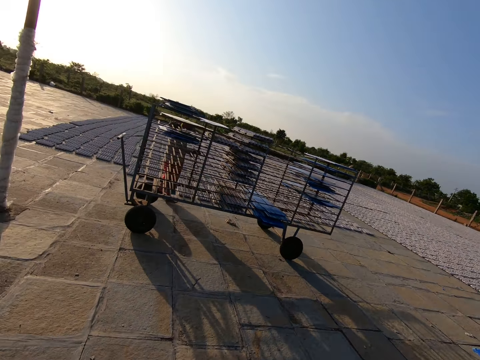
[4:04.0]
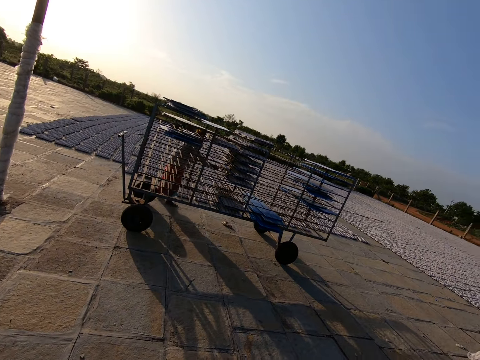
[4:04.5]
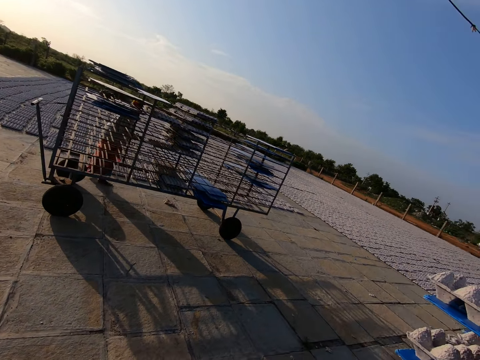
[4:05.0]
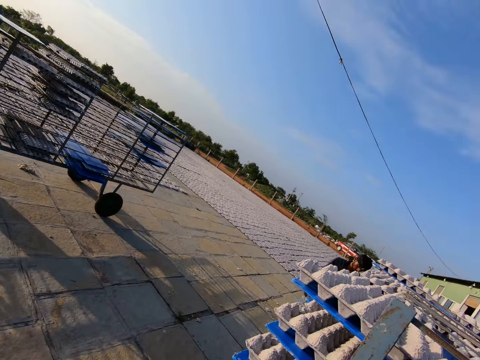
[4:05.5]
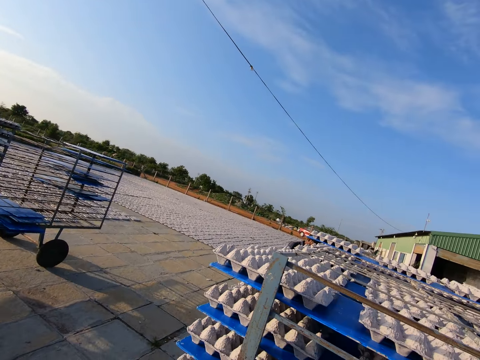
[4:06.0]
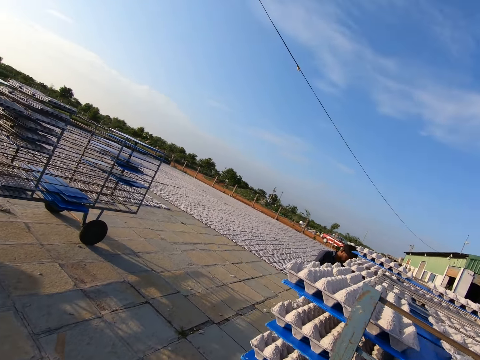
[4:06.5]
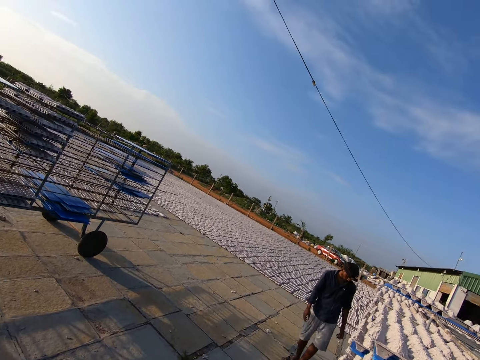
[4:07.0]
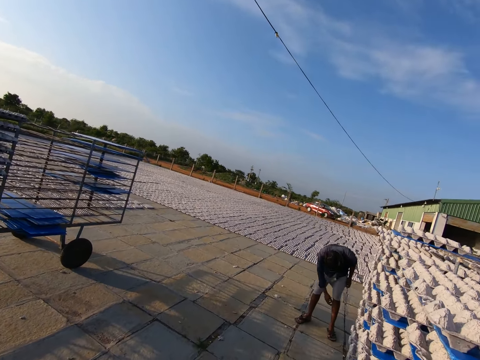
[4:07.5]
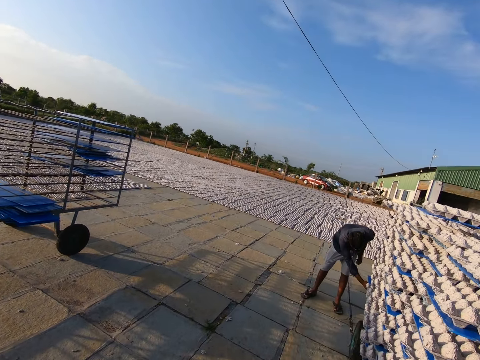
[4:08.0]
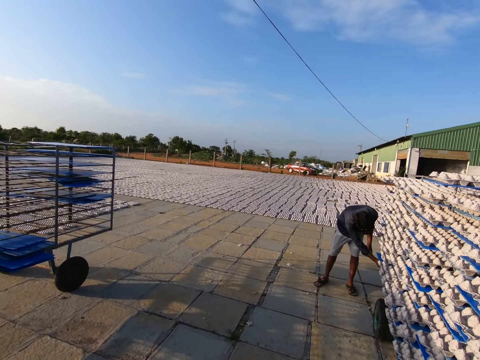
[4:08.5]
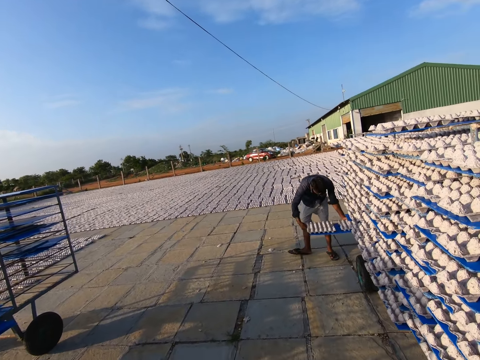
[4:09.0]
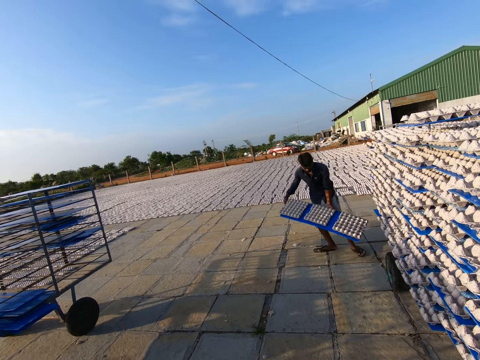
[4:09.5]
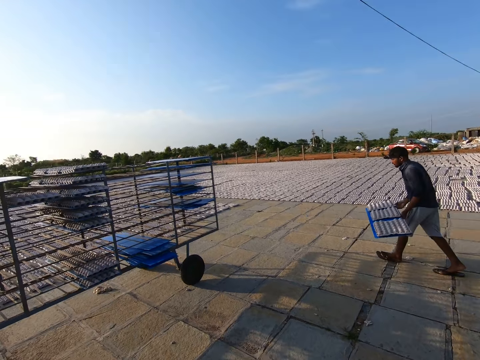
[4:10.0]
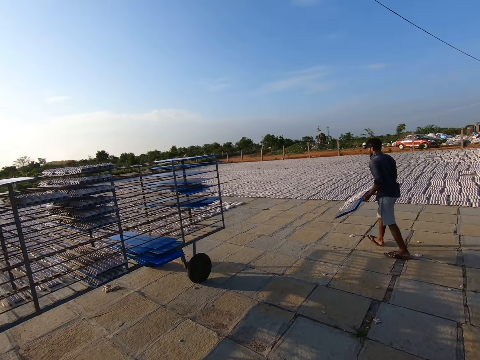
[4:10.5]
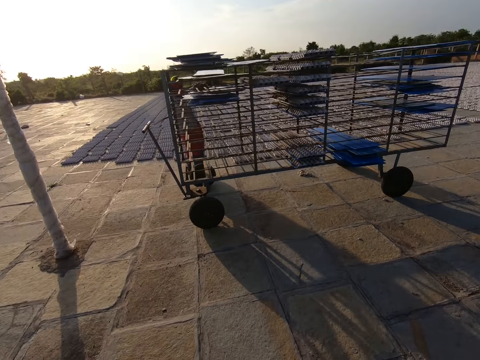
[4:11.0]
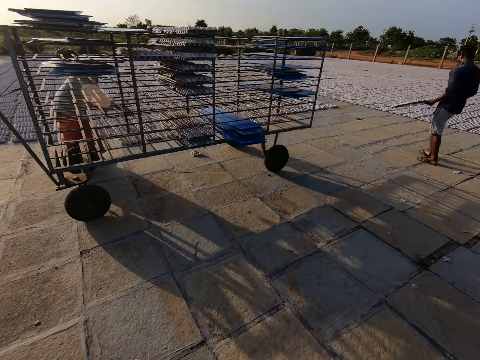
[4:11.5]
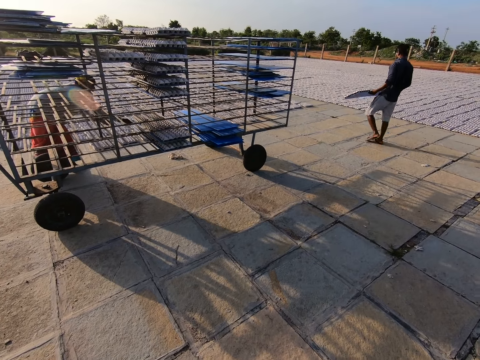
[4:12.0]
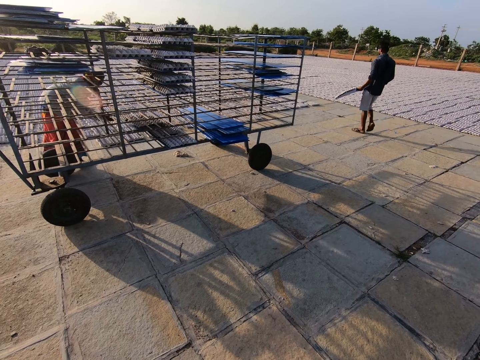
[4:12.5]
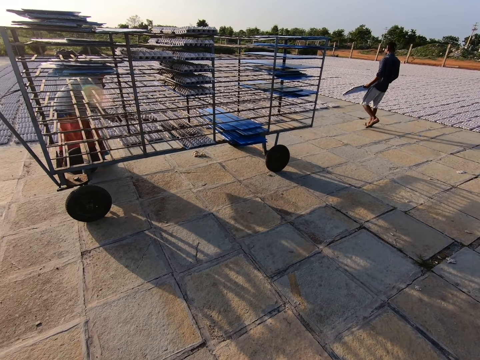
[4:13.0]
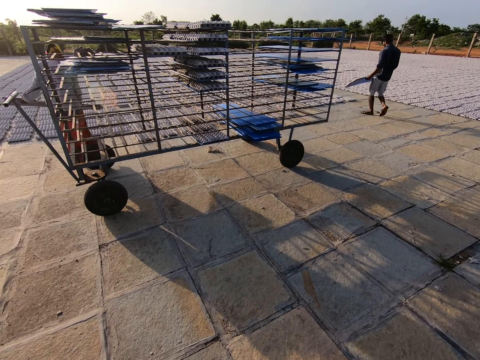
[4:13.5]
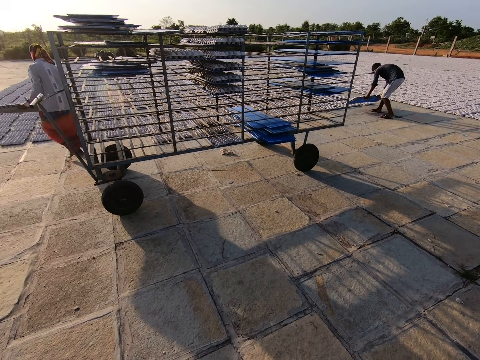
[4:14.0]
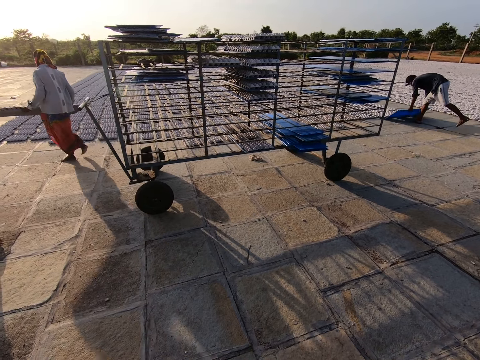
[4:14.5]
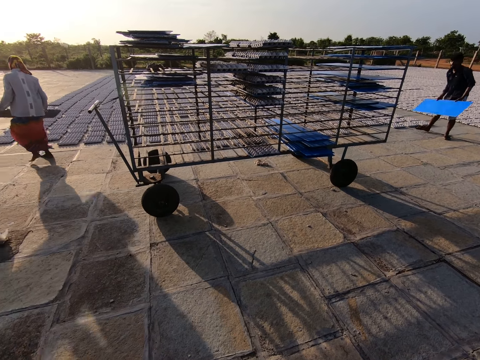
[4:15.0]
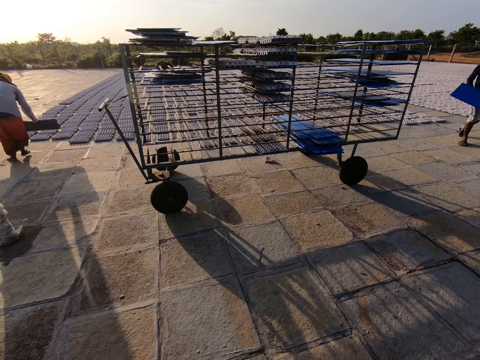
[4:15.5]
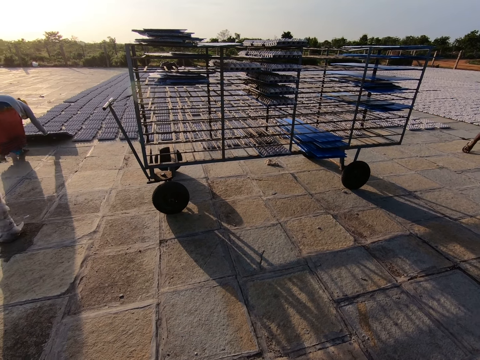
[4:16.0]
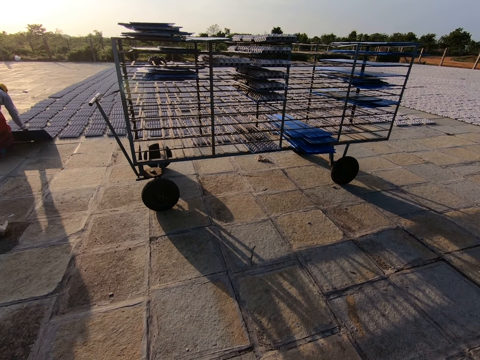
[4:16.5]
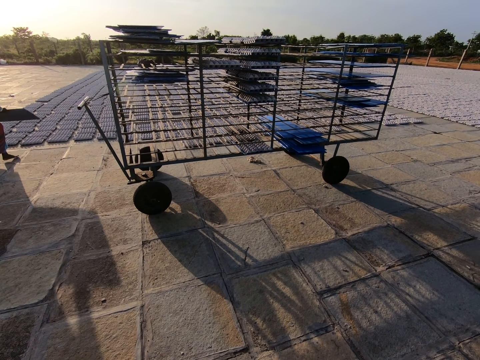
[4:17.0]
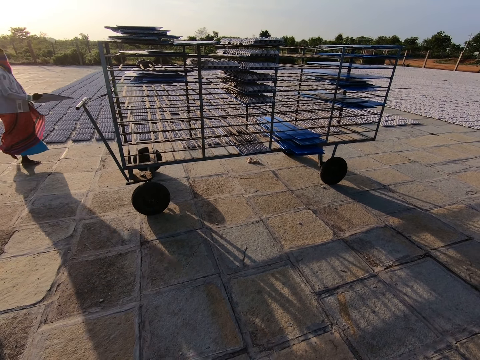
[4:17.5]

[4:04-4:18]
The camera wearer looks at a trolley. A woman takes a board of egg trays from the trolley with her right hand. A man pulls out a board of egg trays from the trolley with his right hand. The camera wearer looks at the man. The man walks to the egg trays on the ground. The camera wearer looks at the woman. The woman takes a board of egg trays from the trolley with her right hand. The man drops the egg trays from the board to the ground with both hands. The woman drops the egg trays from the board to the ground with both hands.

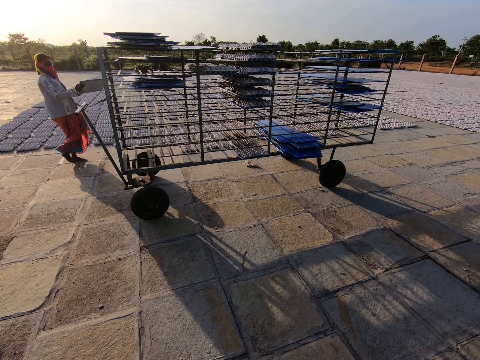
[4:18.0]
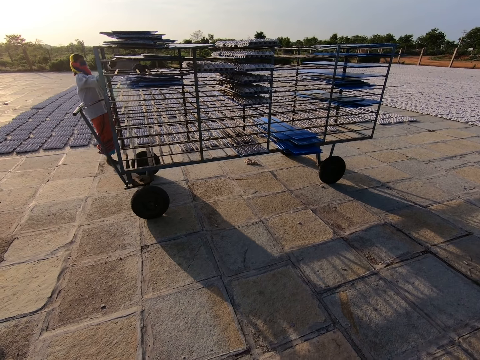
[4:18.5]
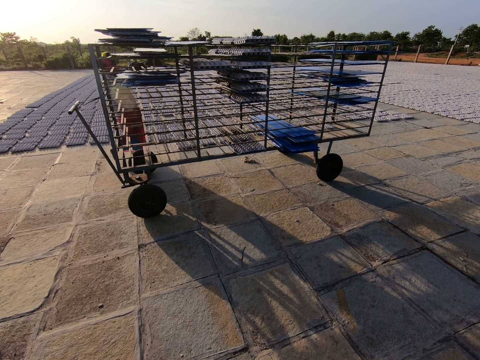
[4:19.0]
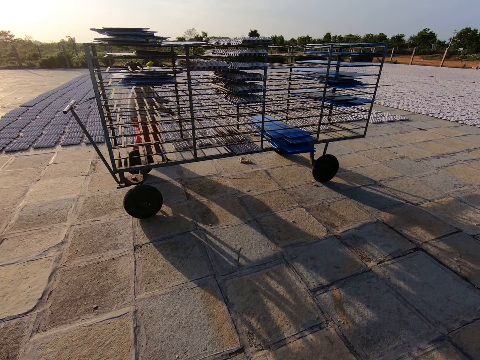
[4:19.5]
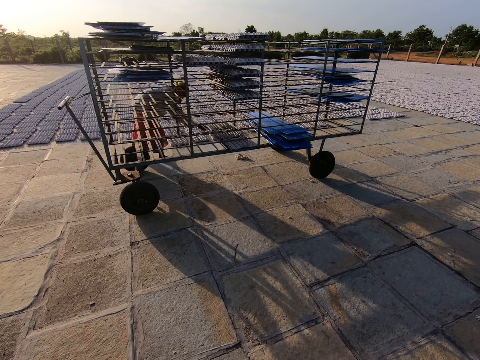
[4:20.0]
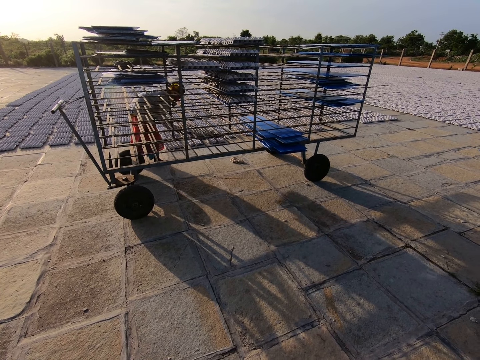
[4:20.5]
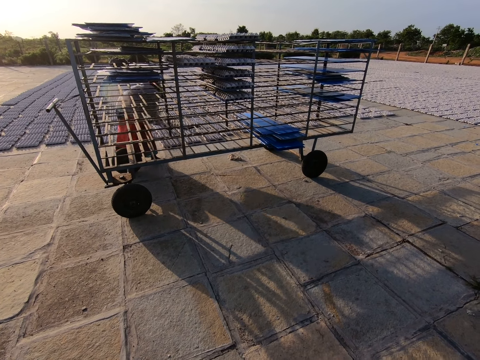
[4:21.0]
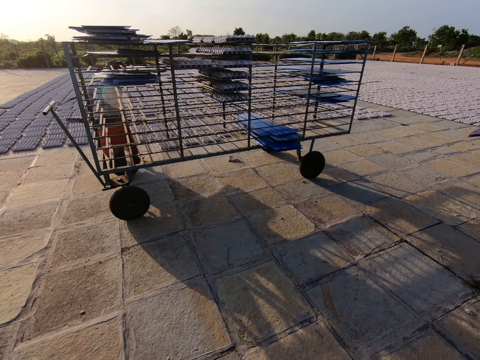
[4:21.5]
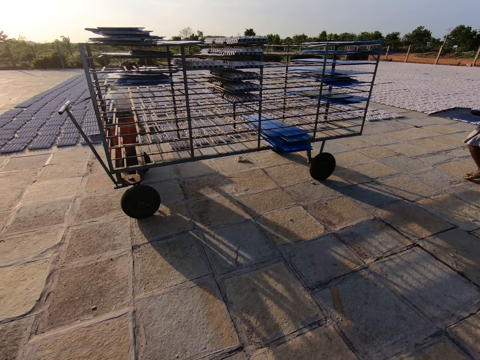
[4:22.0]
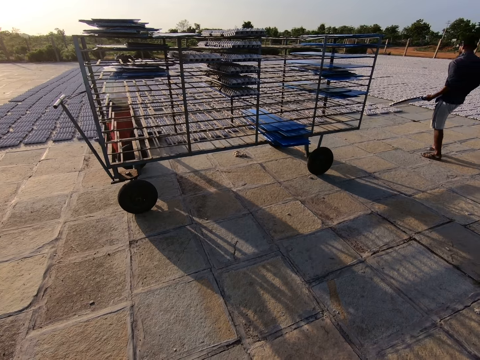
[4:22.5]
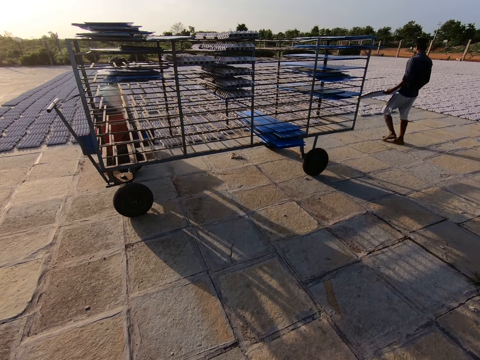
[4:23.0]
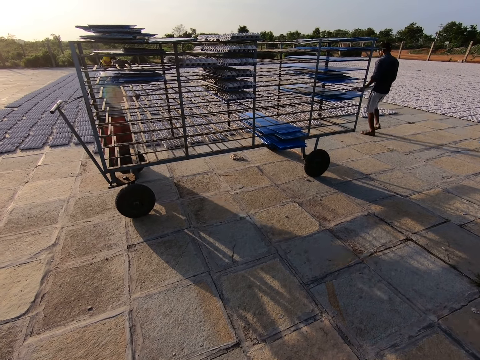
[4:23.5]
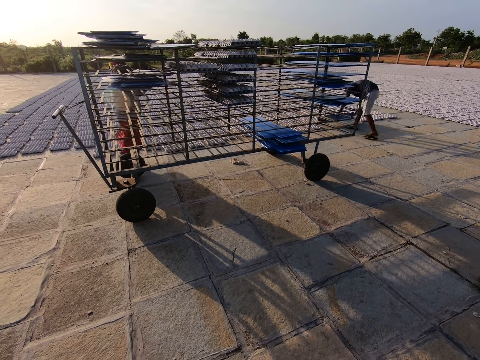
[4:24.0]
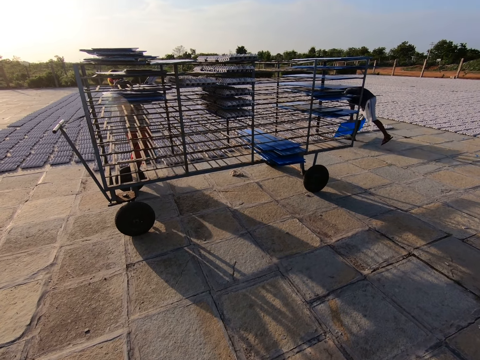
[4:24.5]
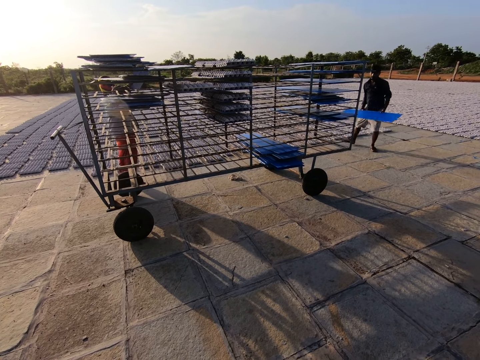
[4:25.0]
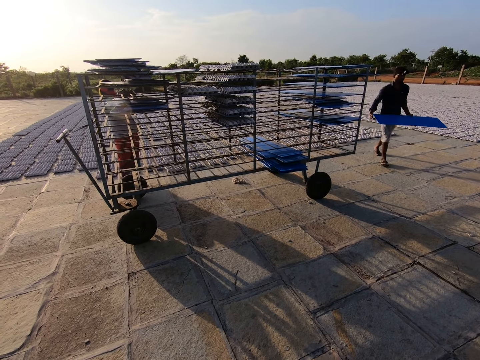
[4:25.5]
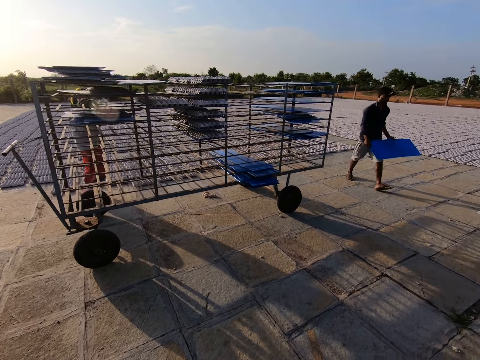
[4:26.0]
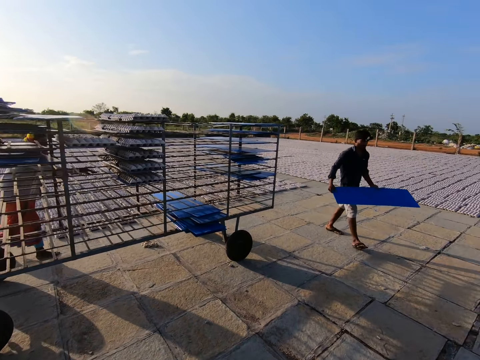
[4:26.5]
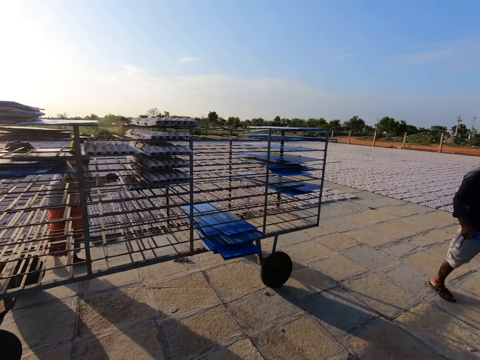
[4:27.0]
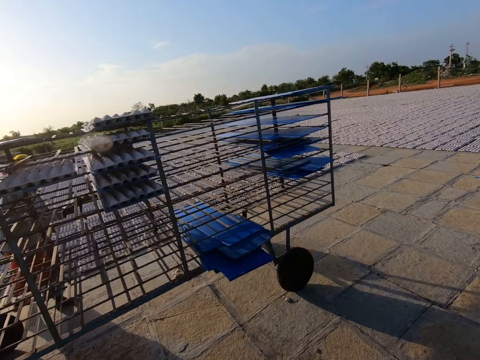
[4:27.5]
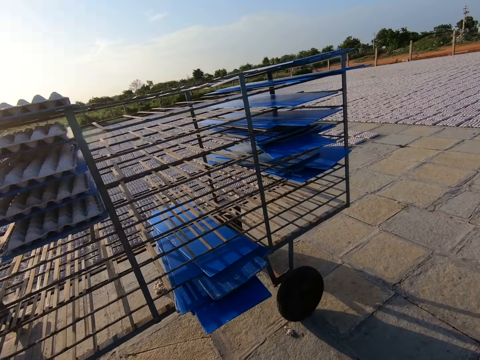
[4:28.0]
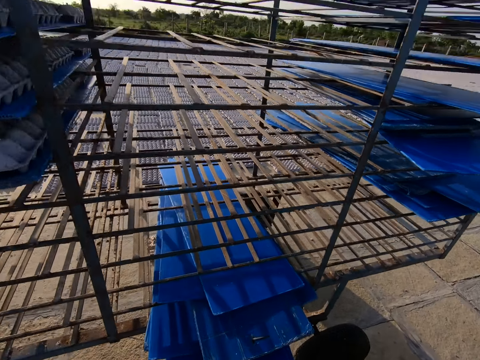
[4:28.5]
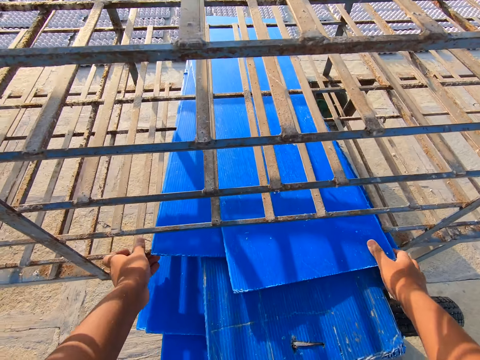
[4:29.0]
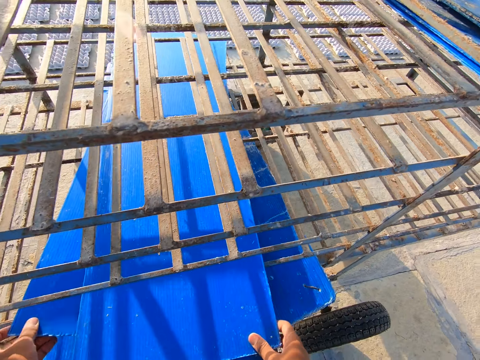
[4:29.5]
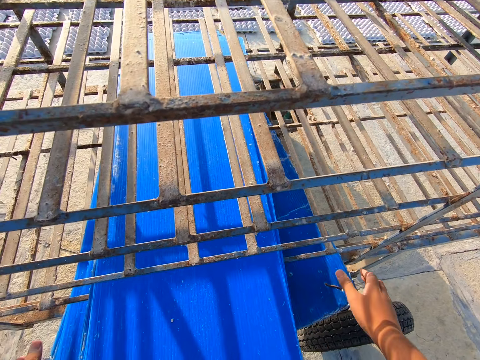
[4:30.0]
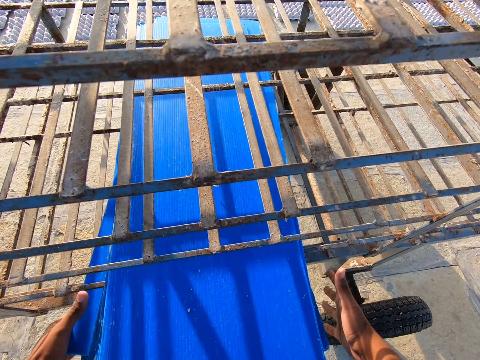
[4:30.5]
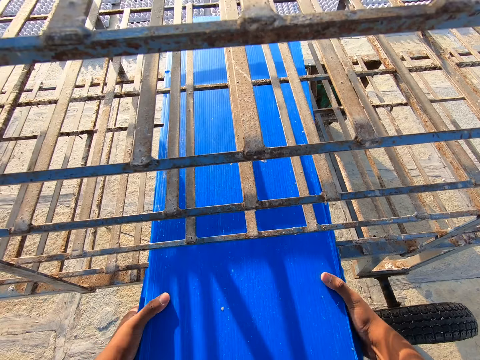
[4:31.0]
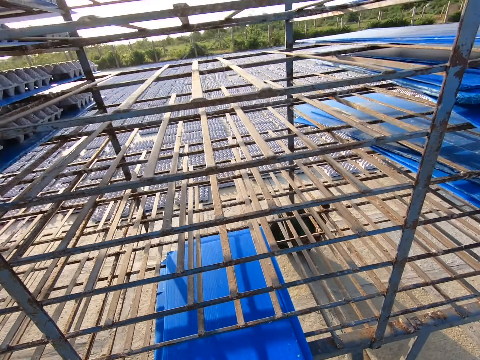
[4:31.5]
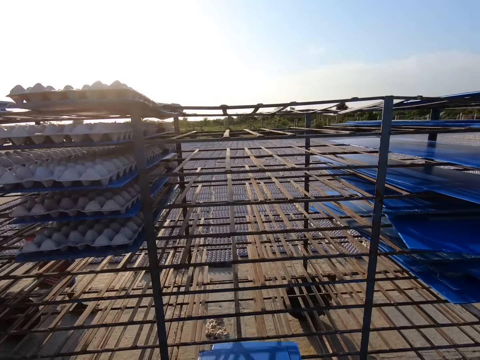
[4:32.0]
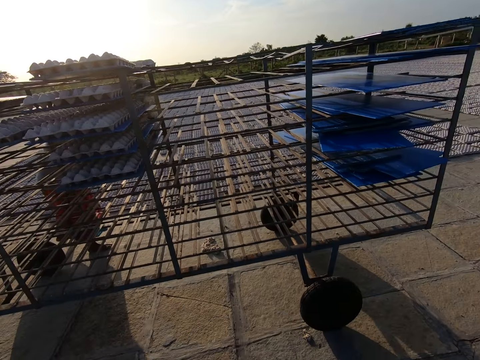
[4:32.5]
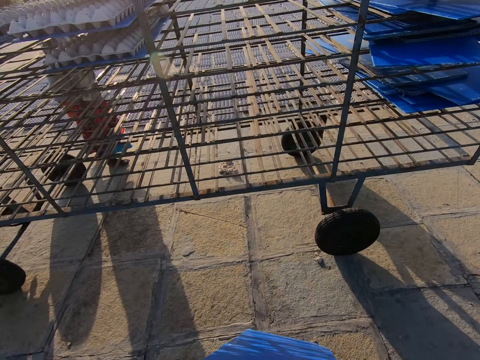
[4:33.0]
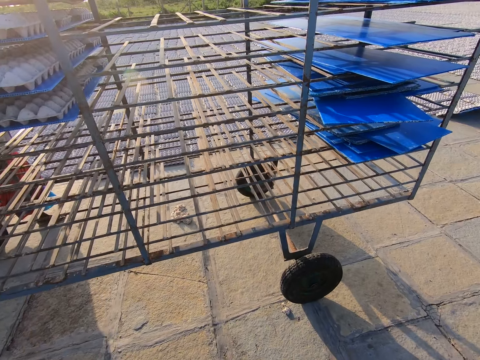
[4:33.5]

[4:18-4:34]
A woman puts the board on the shelf trolley with both hands. The woman takes a board of egg trays from the shelf trolley with her right hand. A man walks to the egg trays on the ground with a board of egg trays in both hands. The woman drops the egg trays from the board to the ground with both hands. The woman puts the board on the shelf trolley with both hands. The man drops the egg trays from the board to the ground with both hands. The woman takes a board of egg trays from the shelf trolley with her right hand. The camera wearer walks to the shelf trolley. They pack boards on the shelf trolley together with both hands. They take the boards from the shelf trolley with both hands.
